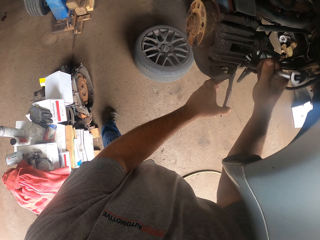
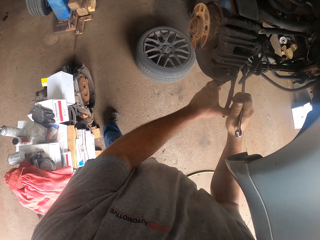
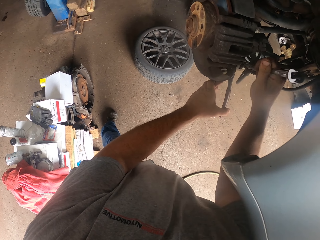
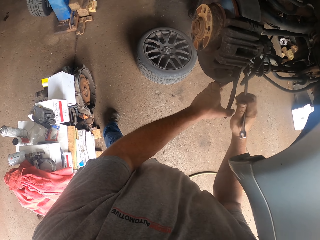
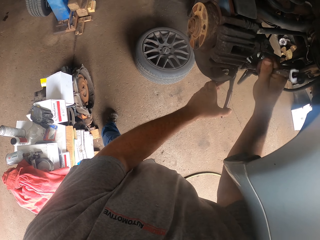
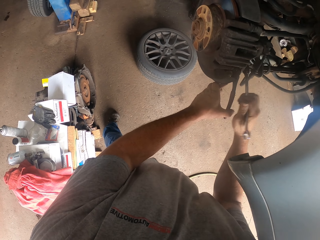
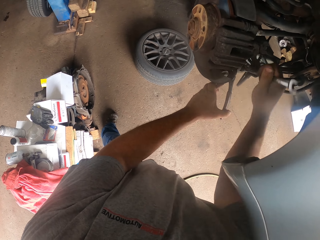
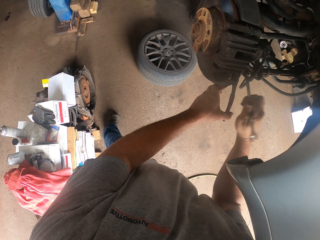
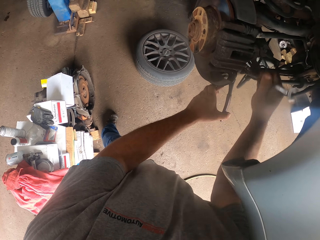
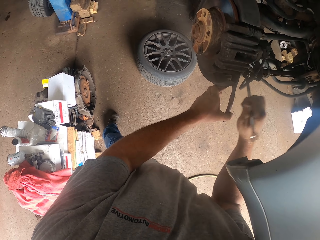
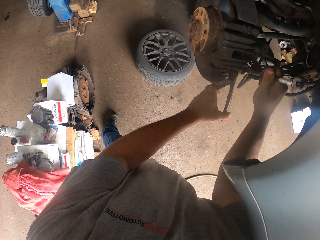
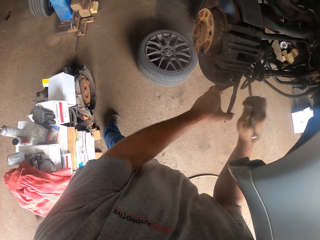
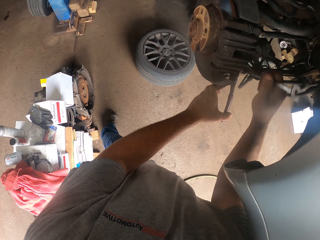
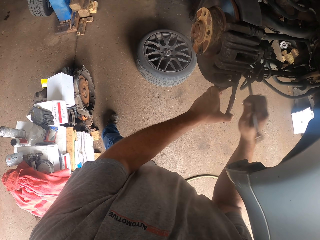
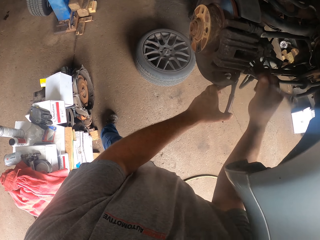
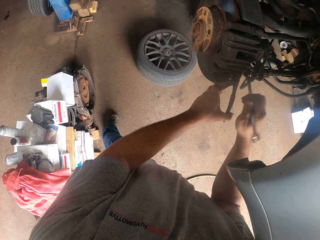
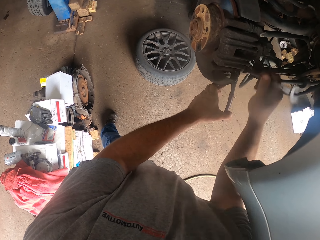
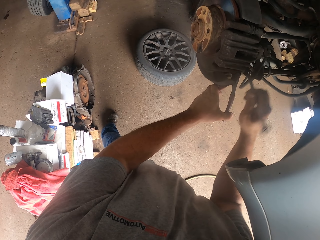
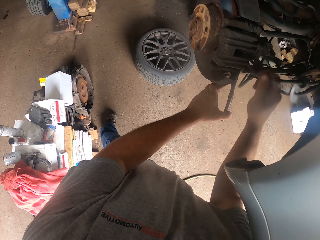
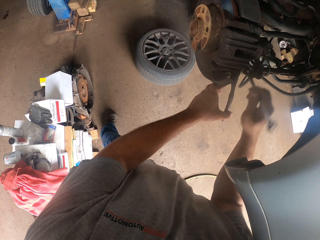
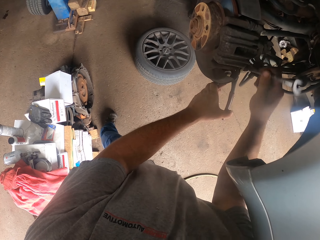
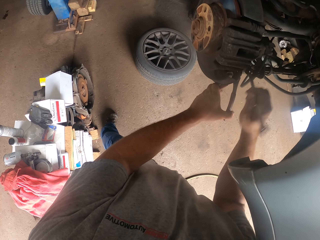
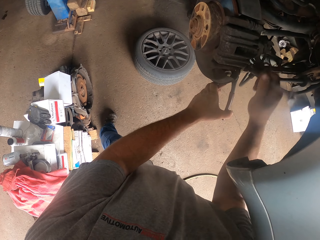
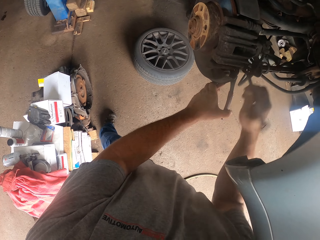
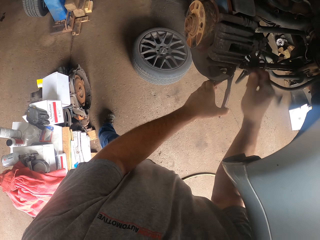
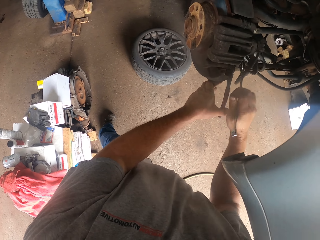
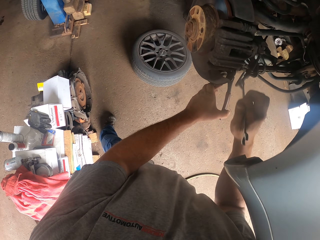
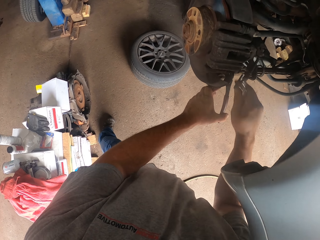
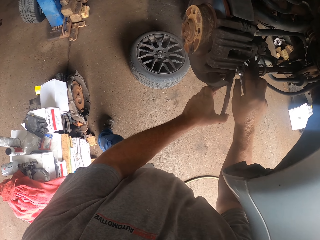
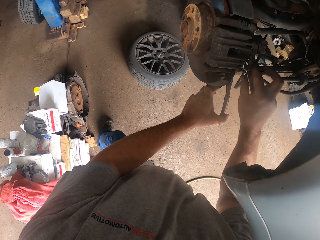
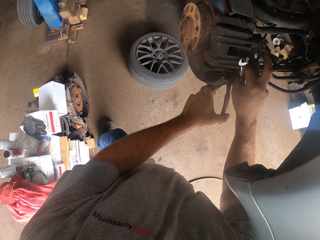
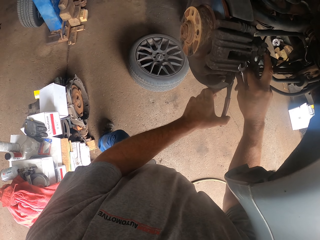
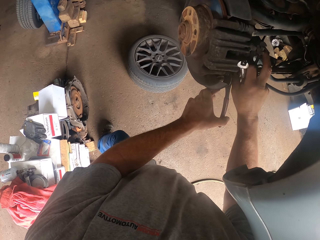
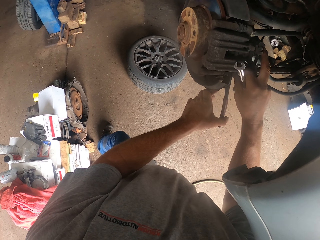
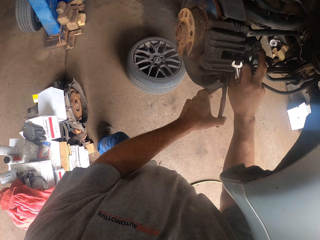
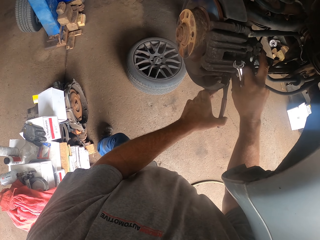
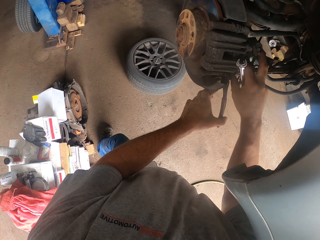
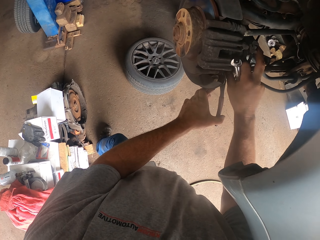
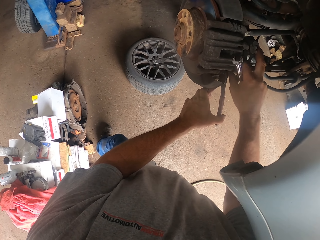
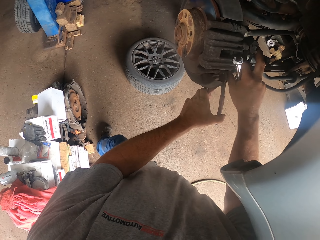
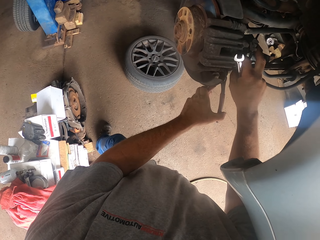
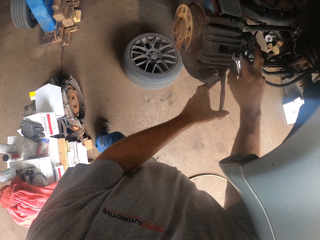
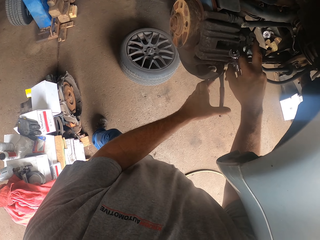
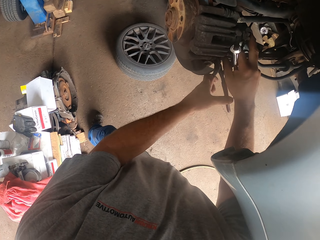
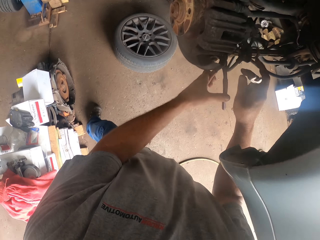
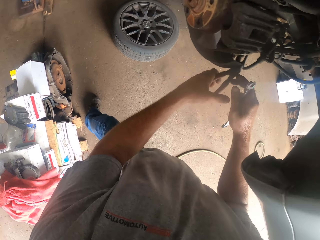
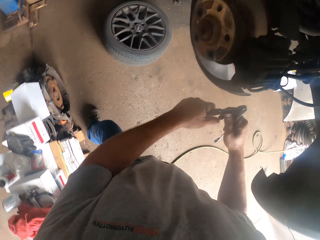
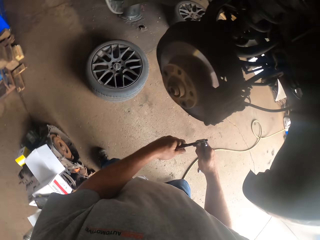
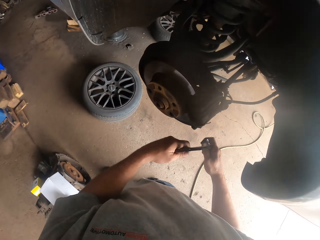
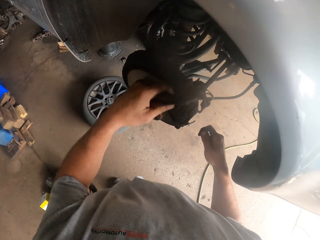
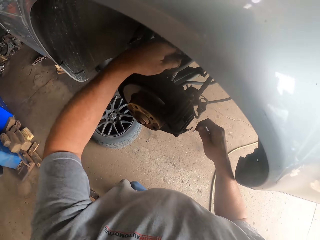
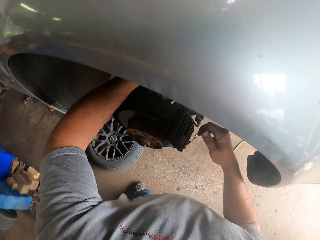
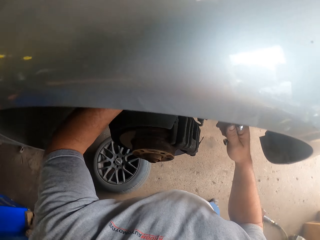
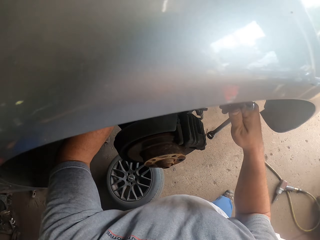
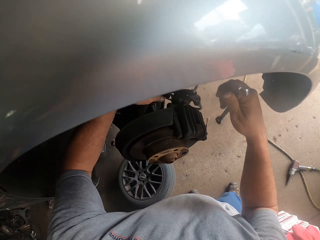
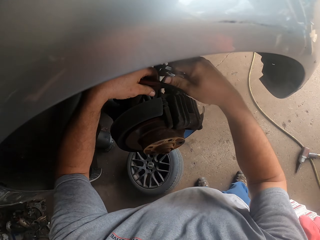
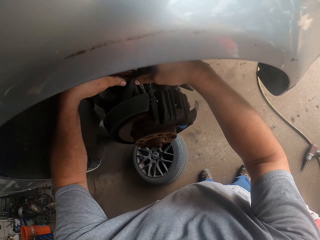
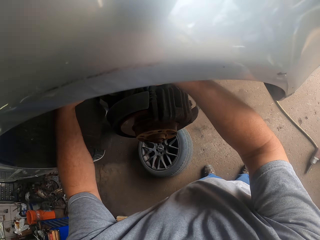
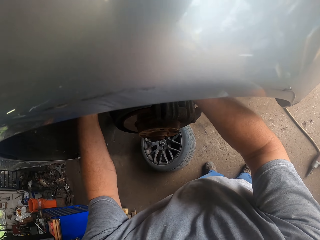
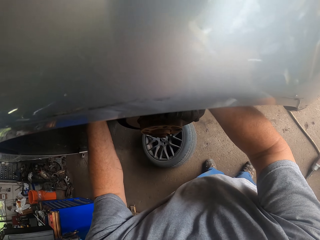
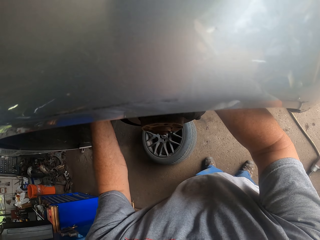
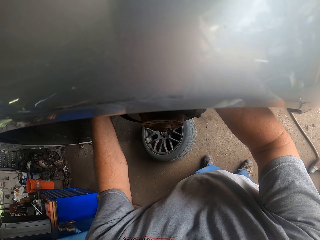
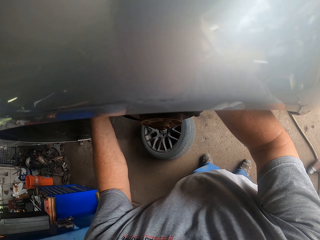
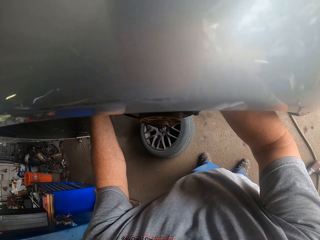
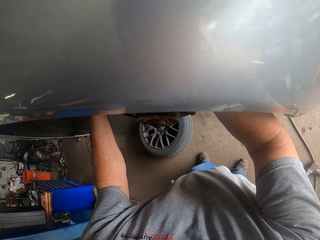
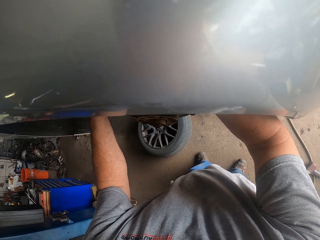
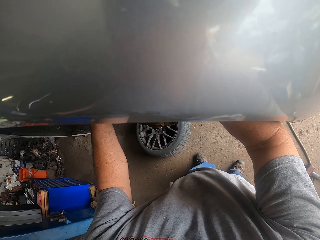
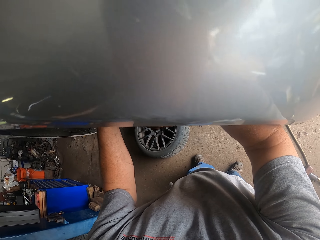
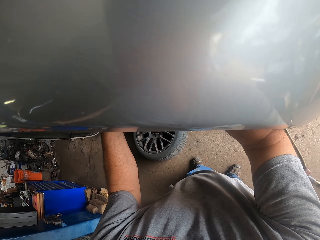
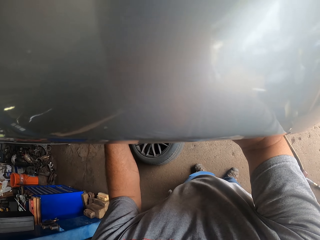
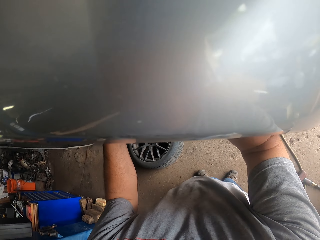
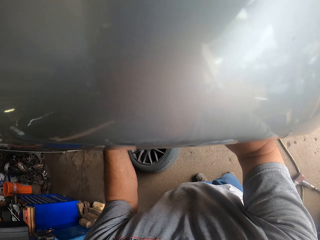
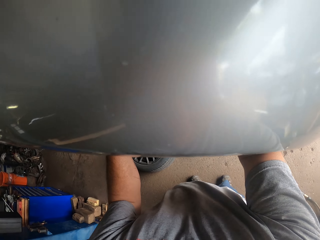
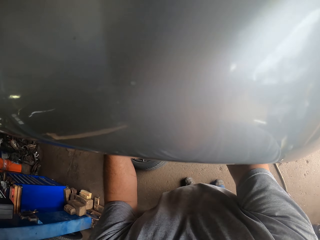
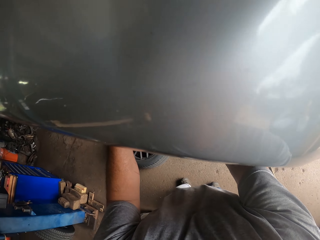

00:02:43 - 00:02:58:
The camera wearer loosens a bolt with a hand. They hold pliers with hands. They put a hand on a part of a car wheel.

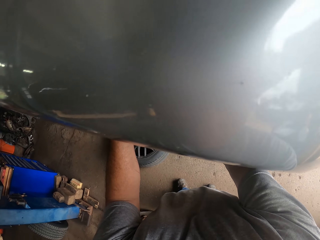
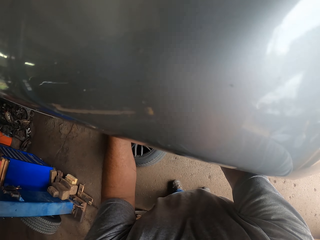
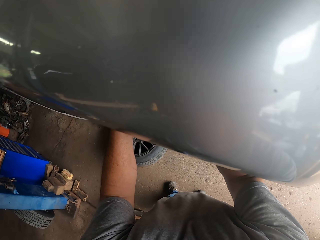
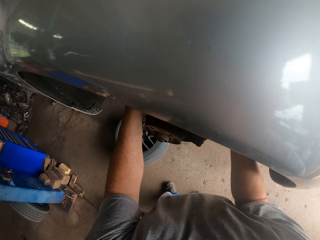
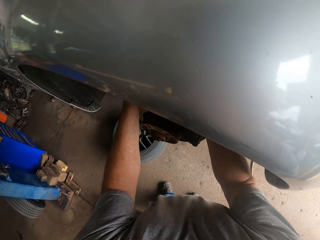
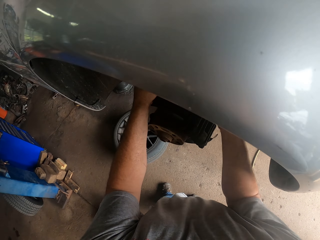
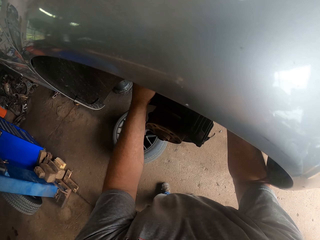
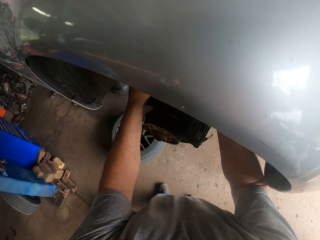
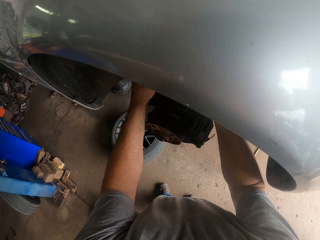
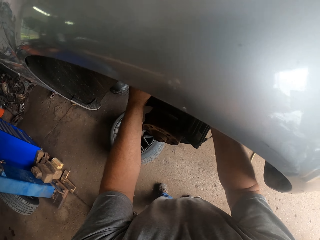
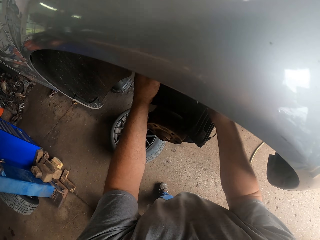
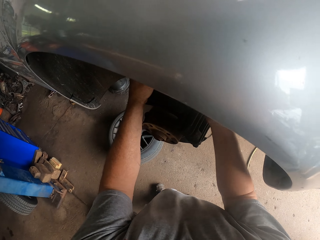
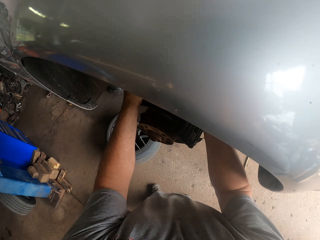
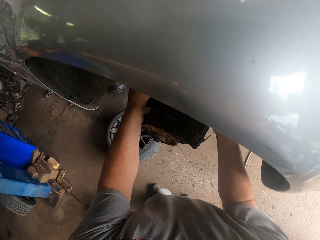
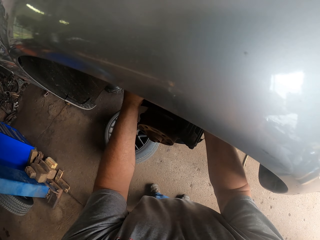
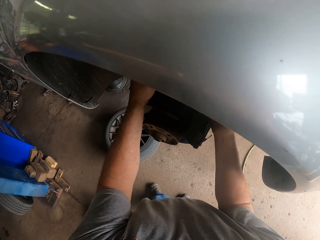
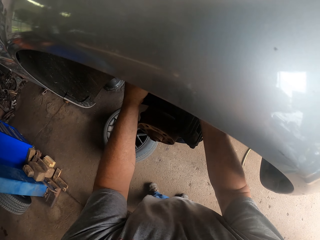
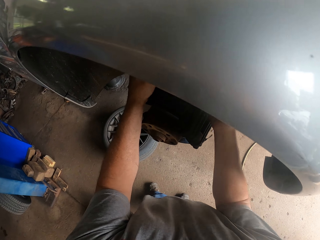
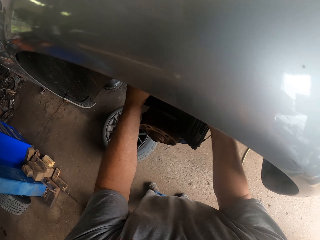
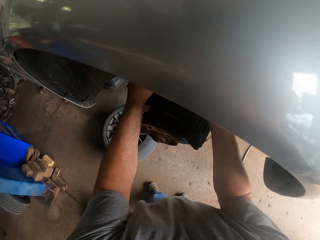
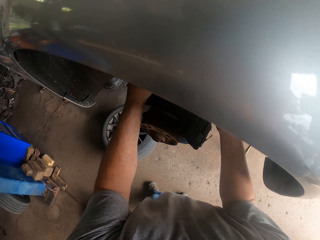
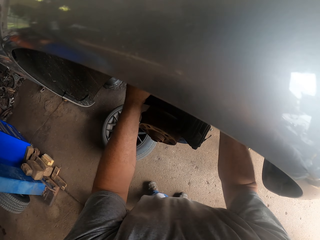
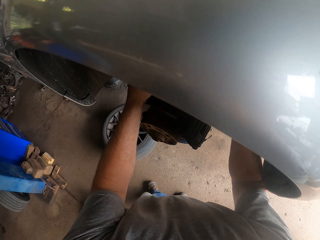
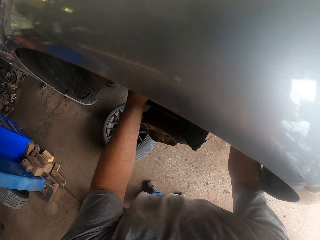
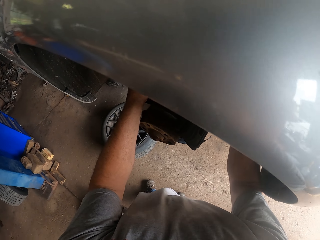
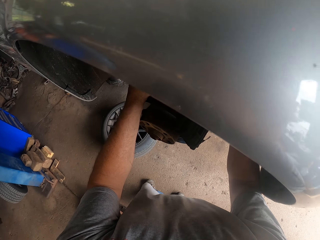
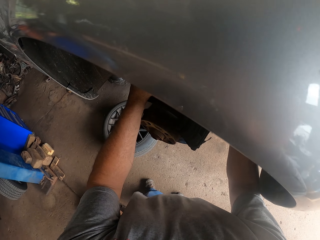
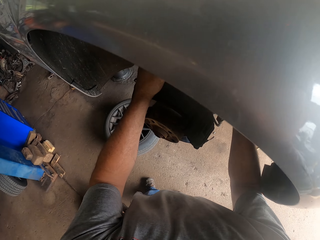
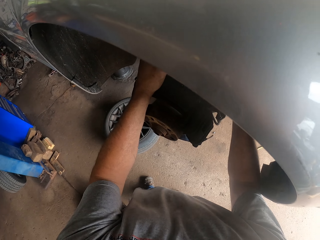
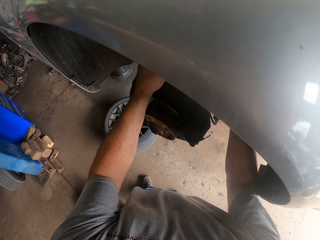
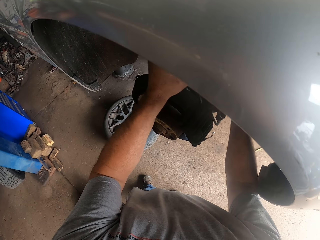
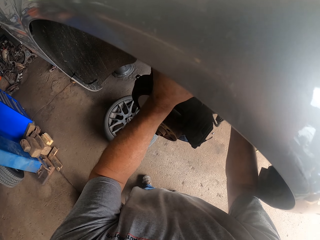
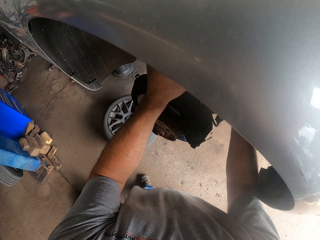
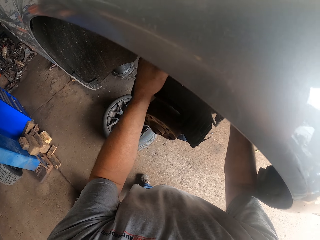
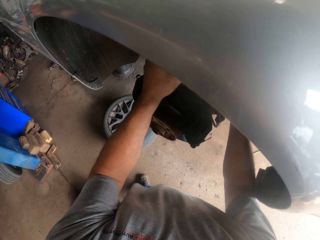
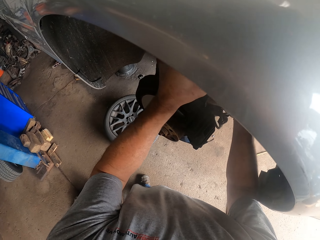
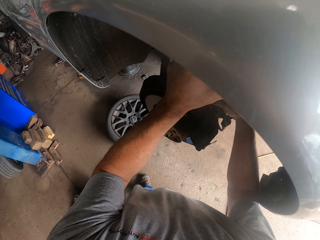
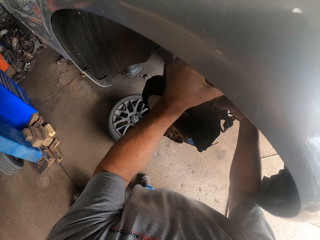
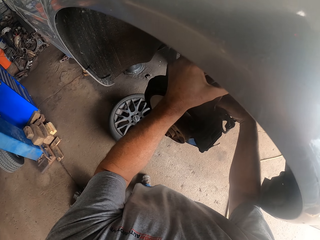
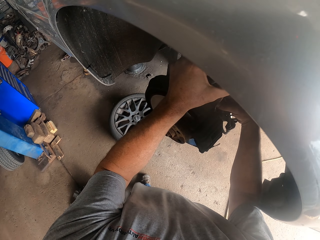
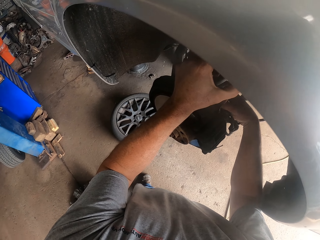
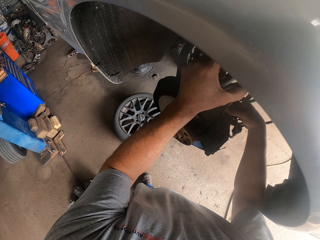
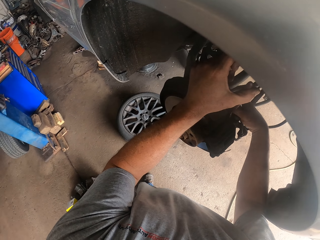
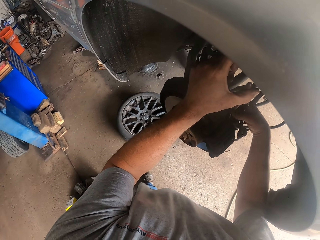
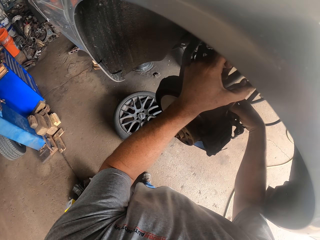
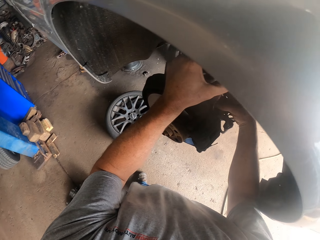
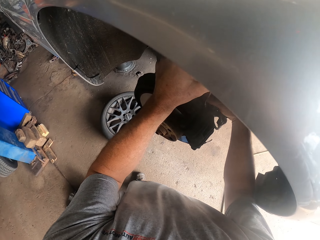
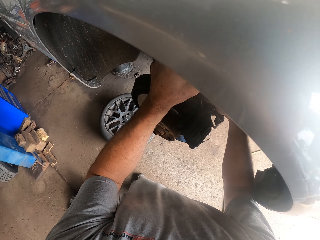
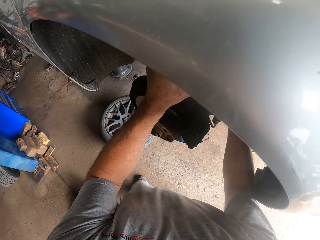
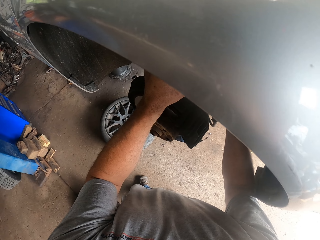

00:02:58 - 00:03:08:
The camera wearer loosens a bolt with a spanner. They loosen the bolt with a hand.
